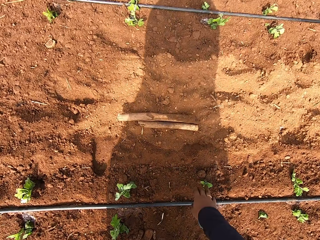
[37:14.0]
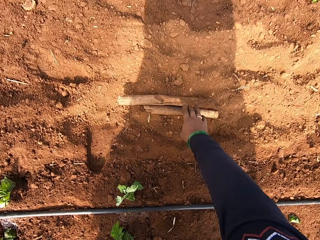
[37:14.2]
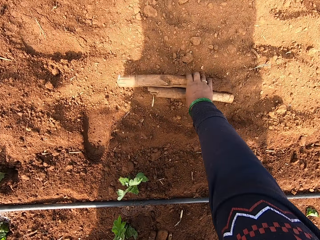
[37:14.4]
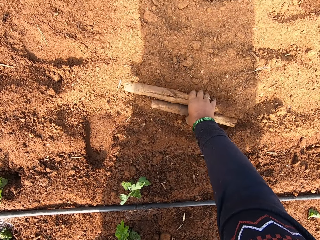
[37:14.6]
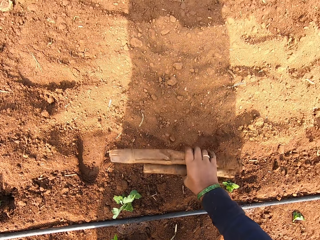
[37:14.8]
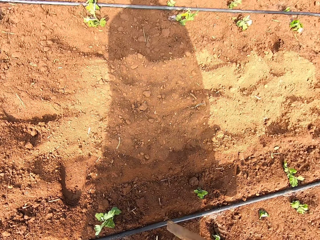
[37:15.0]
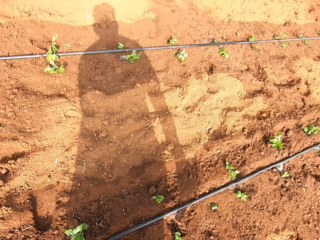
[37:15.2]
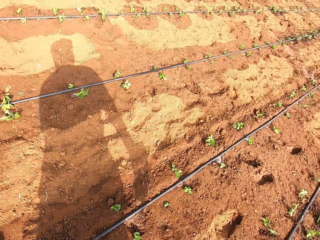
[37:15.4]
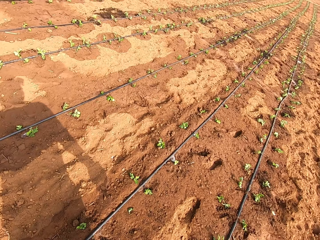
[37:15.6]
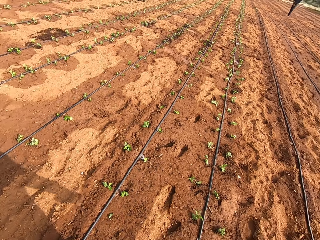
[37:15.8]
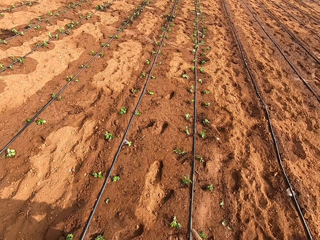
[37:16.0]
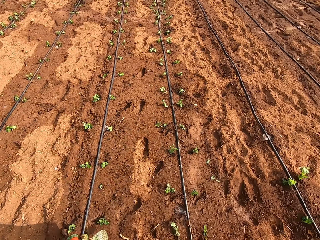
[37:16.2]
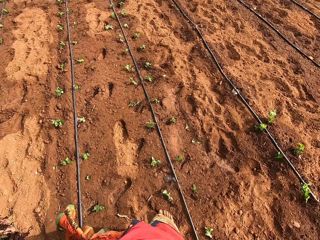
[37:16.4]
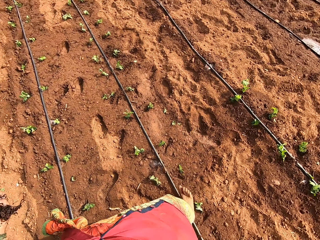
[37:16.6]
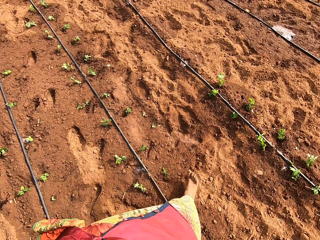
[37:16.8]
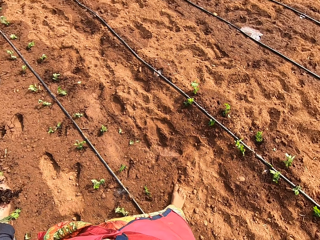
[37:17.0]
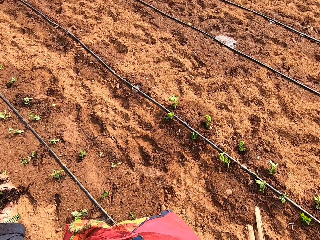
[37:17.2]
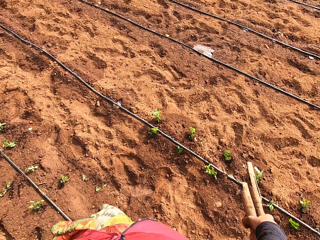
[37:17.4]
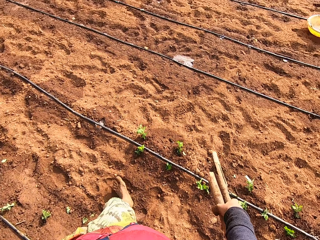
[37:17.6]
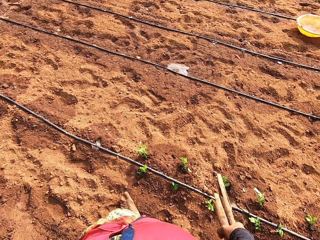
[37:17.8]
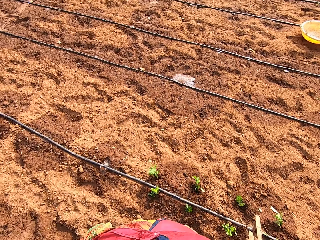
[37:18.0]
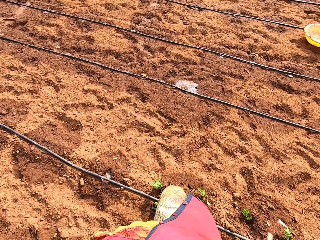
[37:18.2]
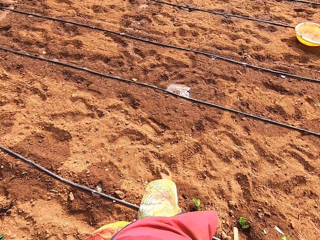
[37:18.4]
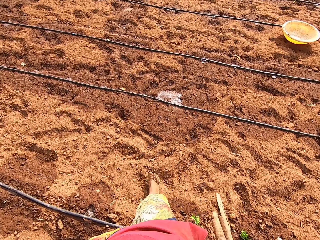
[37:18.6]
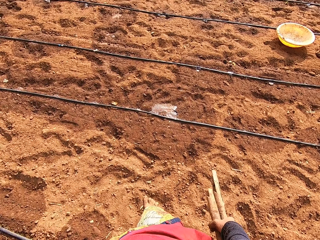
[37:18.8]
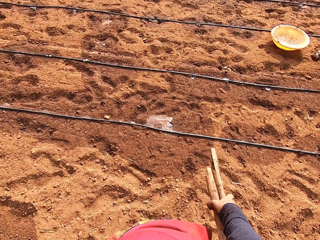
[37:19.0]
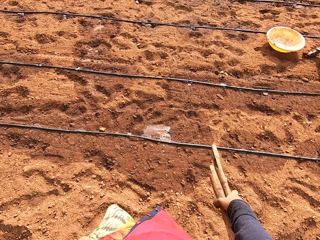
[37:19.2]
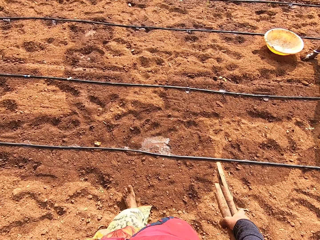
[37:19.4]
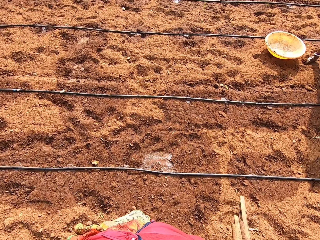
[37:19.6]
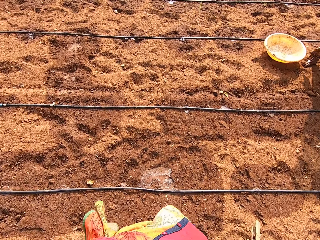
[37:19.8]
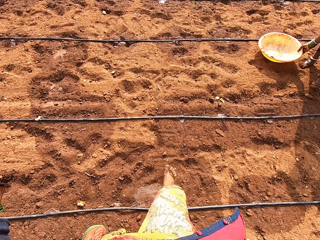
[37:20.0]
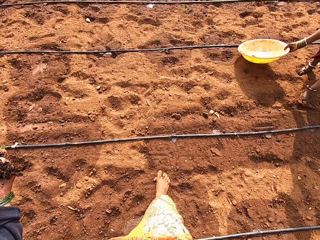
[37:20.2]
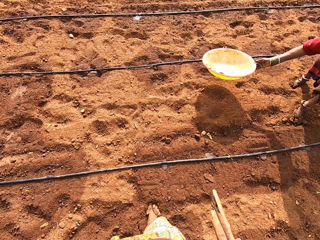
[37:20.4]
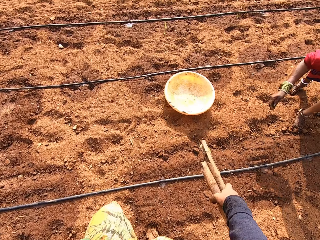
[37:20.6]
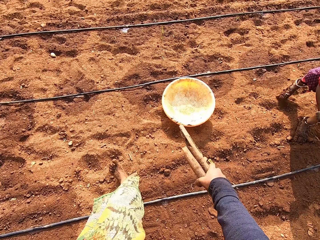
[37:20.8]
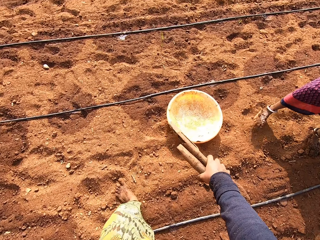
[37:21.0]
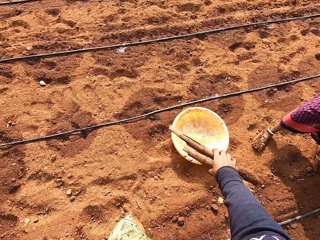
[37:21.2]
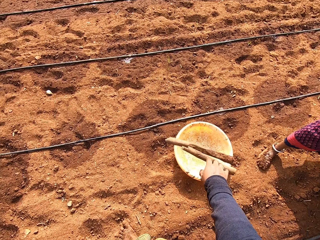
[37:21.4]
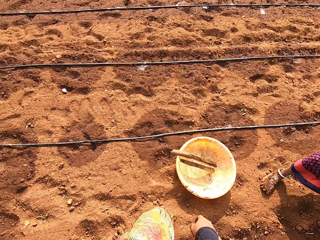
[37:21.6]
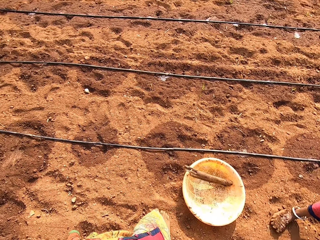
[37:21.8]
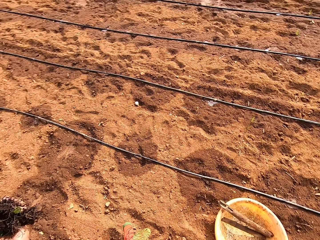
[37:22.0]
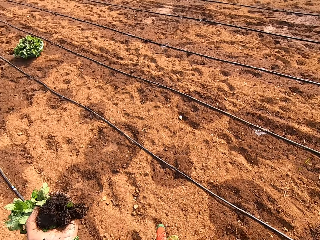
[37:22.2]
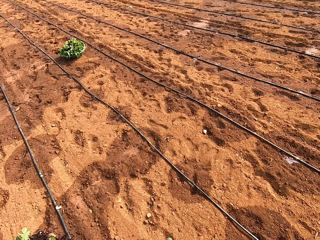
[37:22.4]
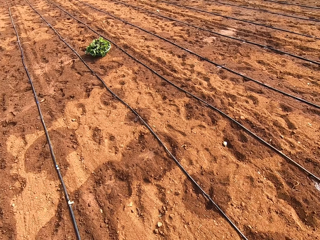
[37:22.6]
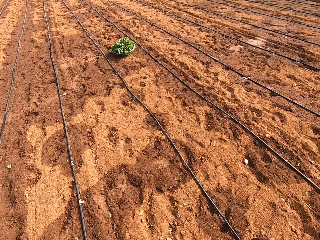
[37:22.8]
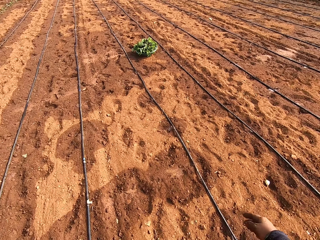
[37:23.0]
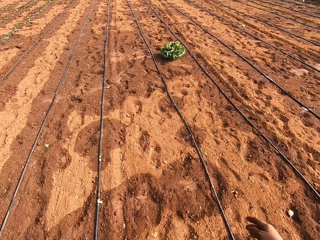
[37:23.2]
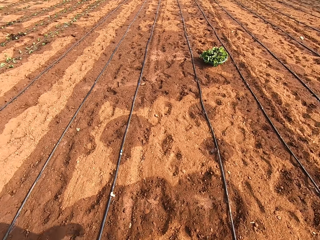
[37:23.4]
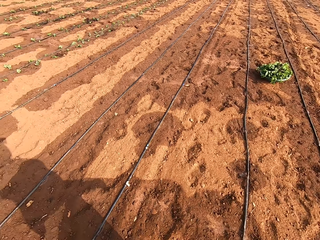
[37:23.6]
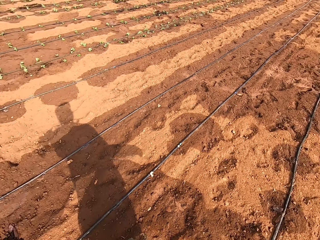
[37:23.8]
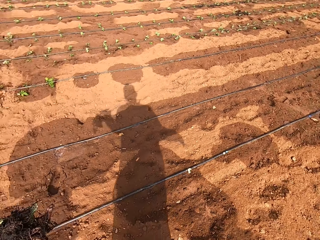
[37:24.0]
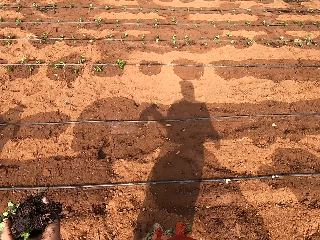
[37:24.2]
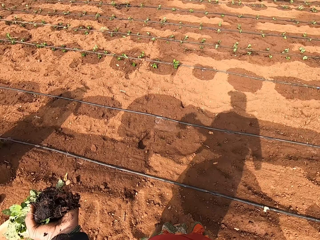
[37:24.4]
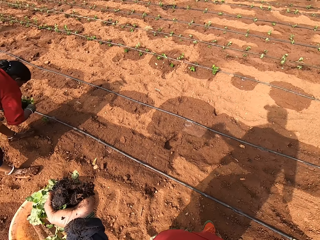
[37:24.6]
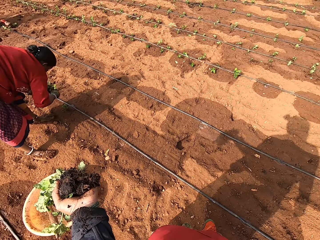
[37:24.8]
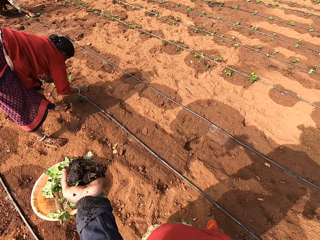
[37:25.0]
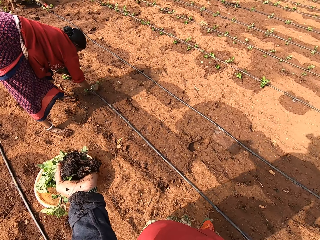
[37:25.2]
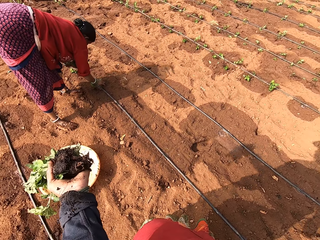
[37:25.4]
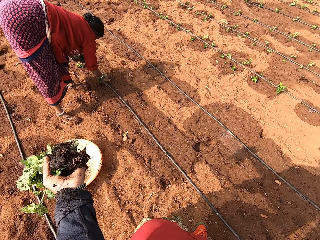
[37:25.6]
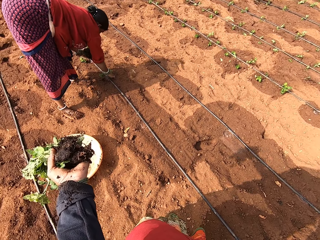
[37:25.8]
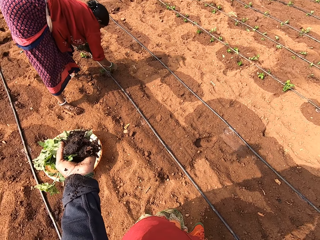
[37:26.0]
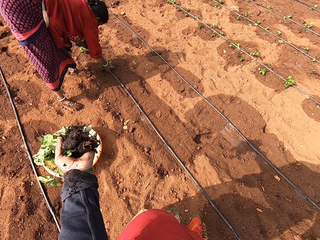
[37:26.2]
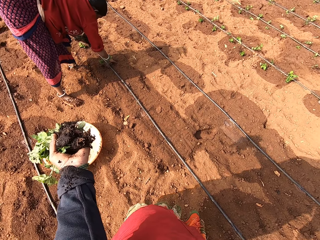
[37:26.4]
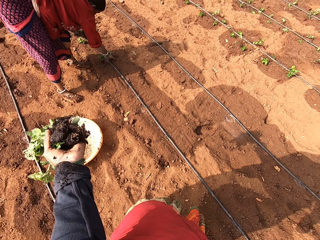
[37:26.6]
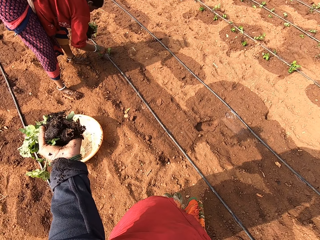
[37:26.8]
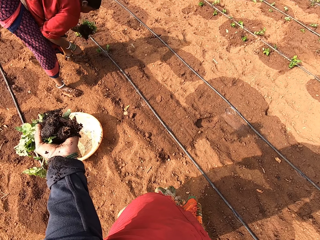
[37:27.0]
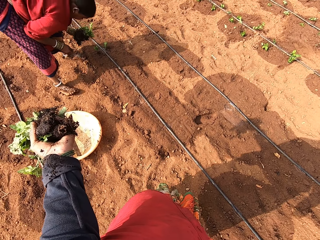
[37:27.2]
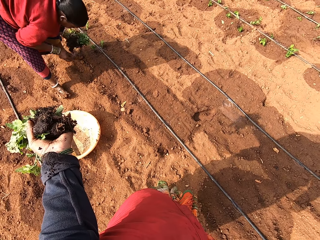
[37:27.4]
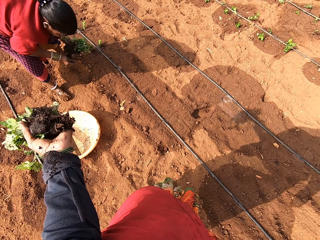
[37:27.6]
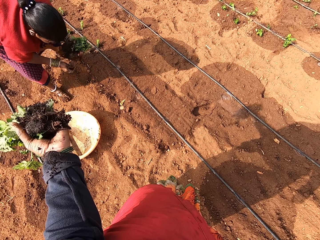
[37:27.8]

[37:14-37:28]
The camera wearer picks some sticks from the ground with her right hand. She walks around the garden. A woman picks a bowl from the ground with her right hand. The camera wearer drops the bowl on the ground with her right hand. She drops the sticks inside the bowl on the ground with her right hand. She turns around the garden. She speaks to a man. She turns towards the woman. The woman plants a spinach on the ground with her right hand.

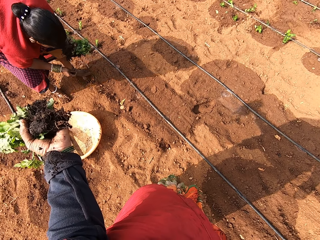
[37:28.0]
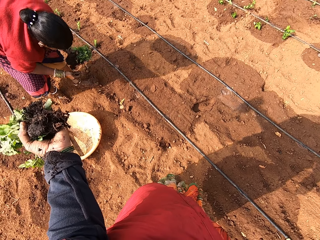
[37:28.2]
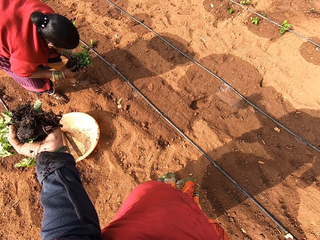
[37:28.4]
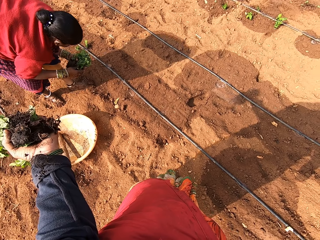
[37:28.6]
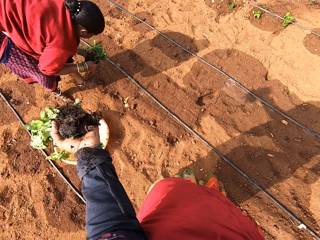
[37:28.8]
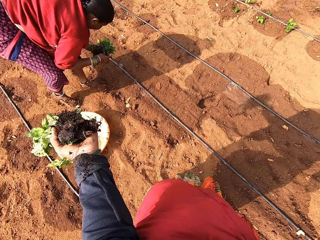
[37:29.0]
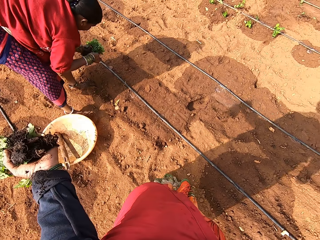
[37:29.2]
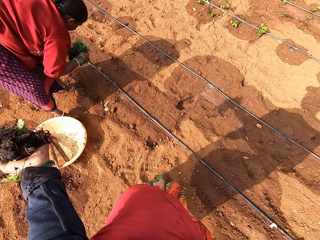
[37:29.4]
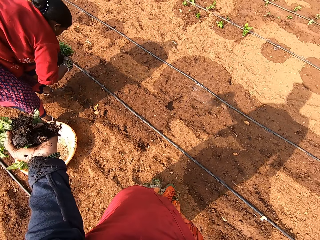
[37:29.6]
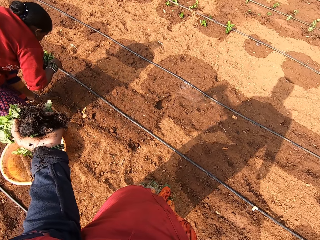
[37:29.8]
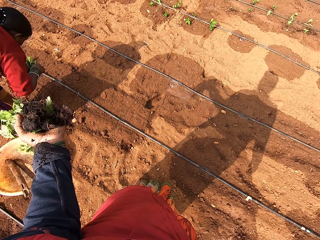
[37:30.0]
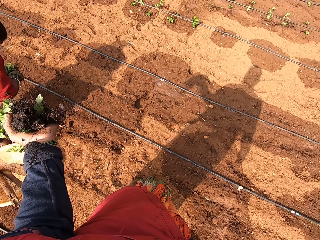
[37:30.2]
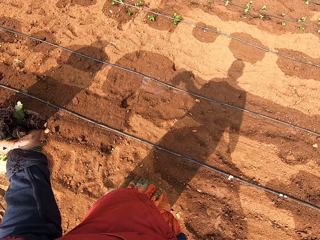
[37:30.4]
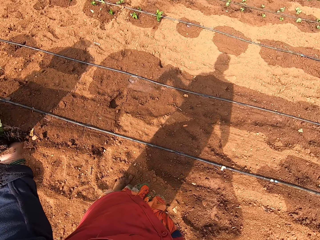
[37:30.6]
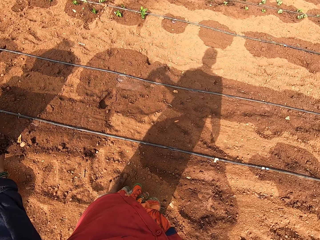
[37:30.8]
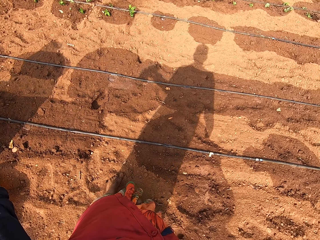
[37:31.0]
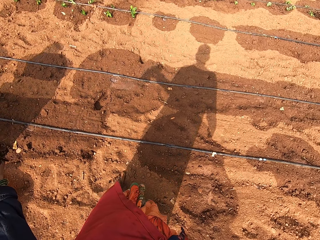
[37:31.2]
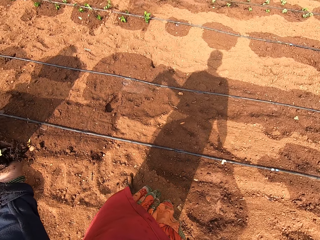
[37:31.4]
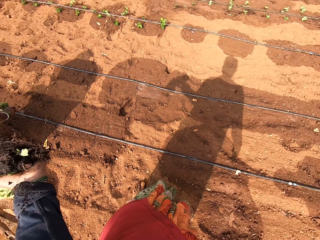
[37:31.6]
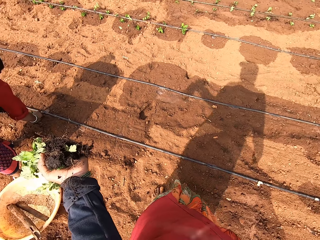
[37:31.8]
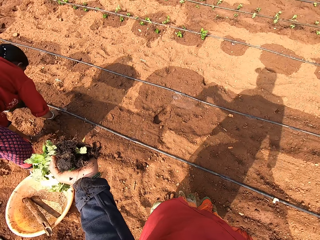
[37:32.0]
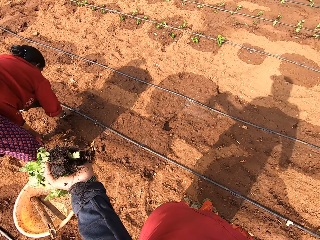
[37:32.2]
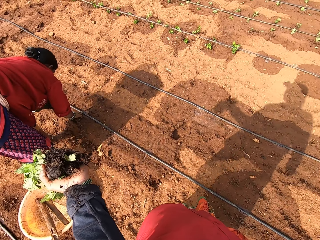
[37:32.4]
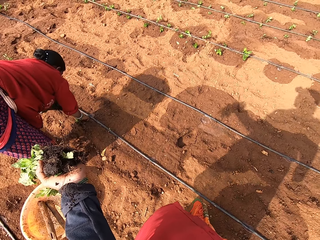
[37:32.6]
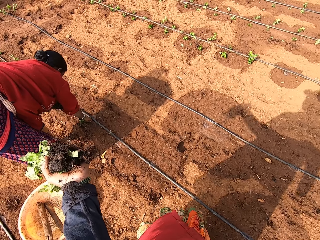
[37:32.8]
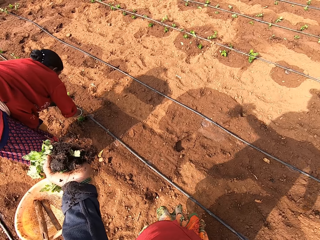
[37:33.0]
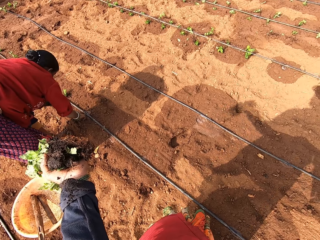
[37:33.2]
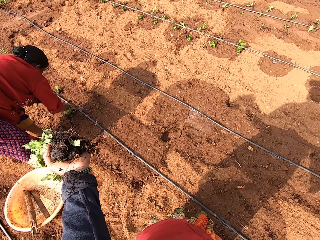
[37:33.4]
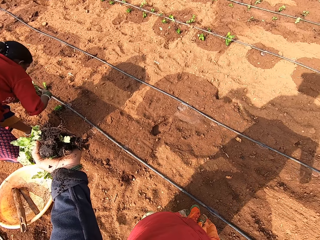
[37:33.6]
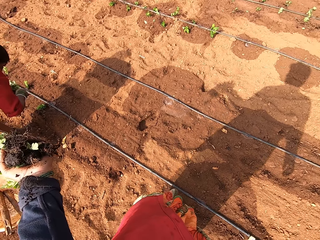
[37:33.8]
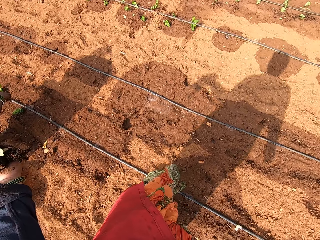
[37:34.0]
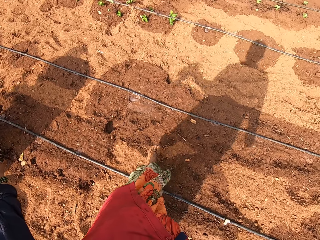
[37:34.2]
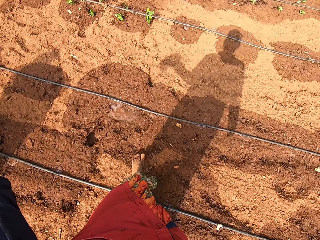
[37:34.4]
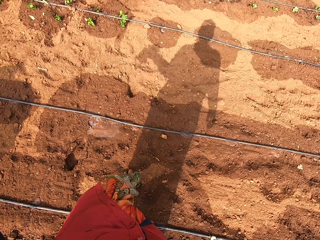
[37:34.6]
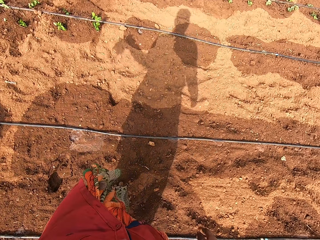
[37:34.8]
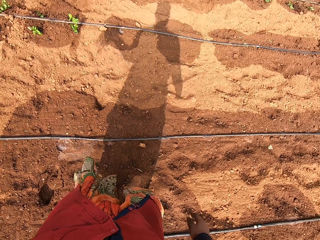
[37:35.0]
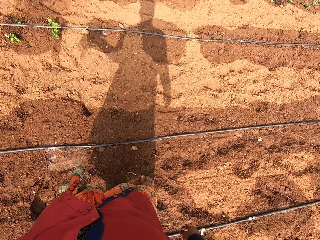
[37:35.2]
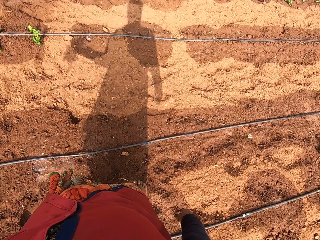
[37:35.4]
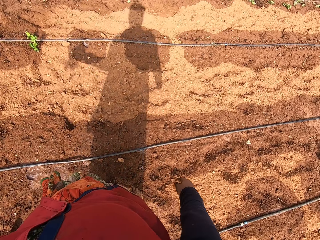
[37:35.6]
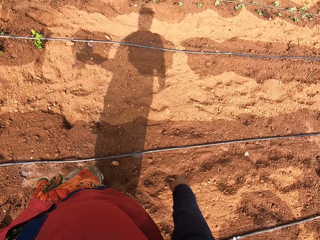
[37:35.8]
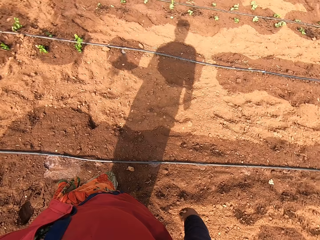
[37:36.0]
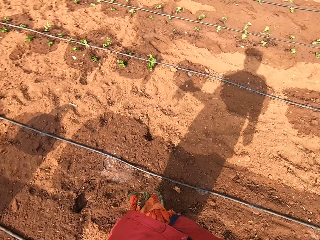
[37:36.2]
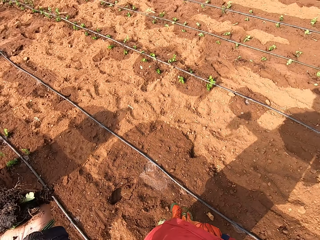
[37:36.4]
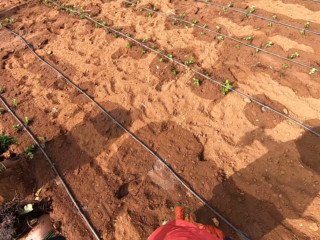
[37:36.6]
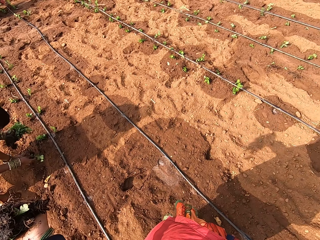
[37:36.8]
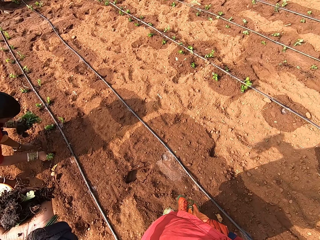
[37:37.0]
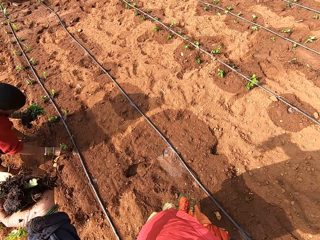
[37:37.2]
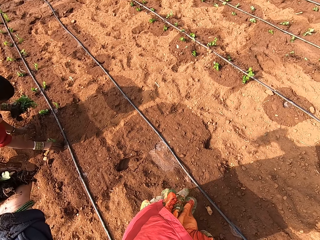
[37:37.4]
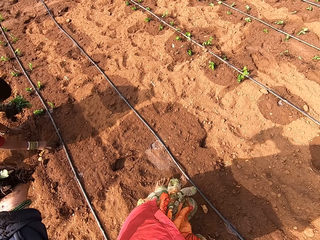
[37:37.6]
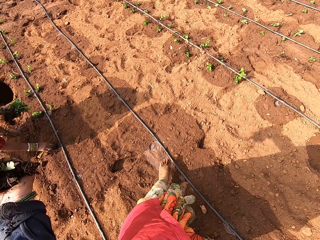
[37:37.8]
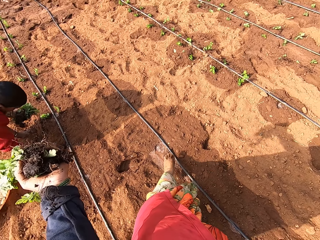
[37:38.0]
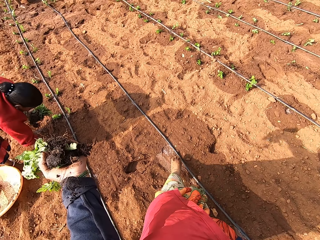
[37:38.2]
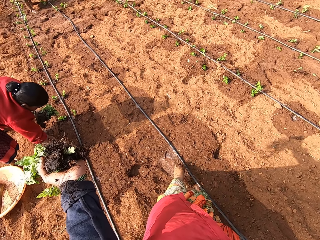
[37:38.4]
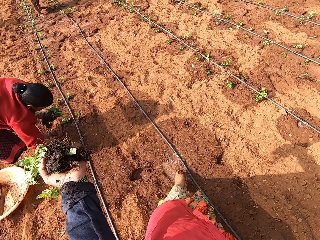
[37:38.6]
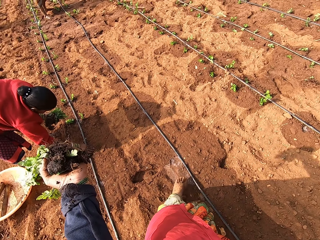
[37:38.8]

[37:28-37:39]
A woman removes a spinach from her left hand with her right hand. The camera wearer looks around the garden. The woman plants the spinach on the ground with her right hand. The camera wearer converses with the woman. They walk around the garden. The woman removes a spinach from her left hand with her right hand. The woman plants the spinach on the ground with her right hand.
